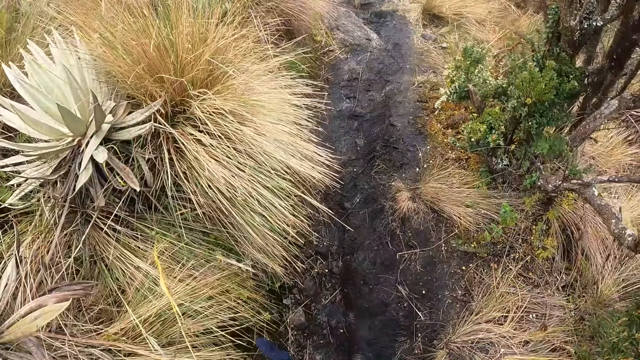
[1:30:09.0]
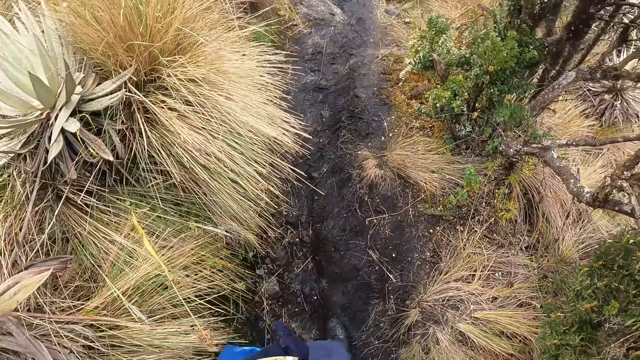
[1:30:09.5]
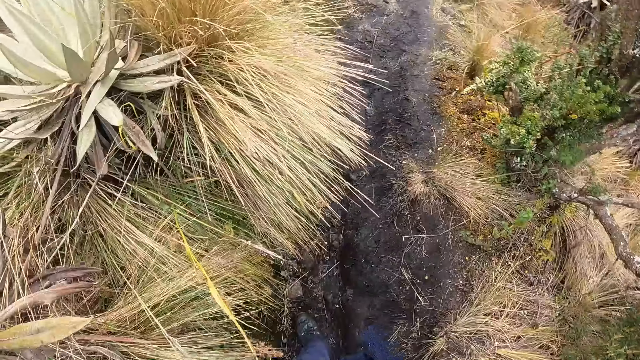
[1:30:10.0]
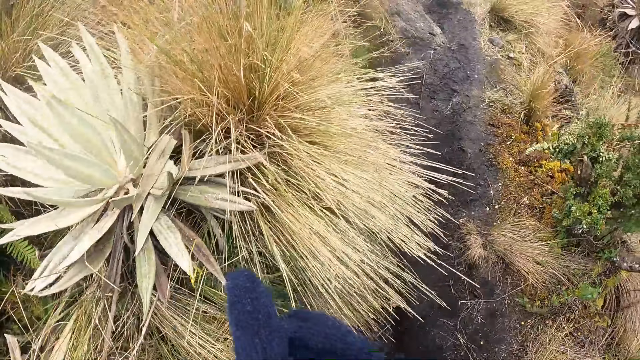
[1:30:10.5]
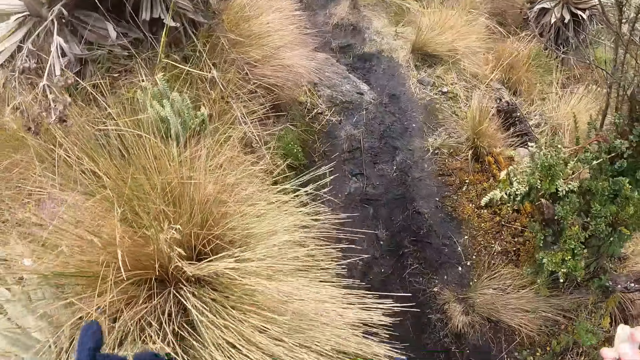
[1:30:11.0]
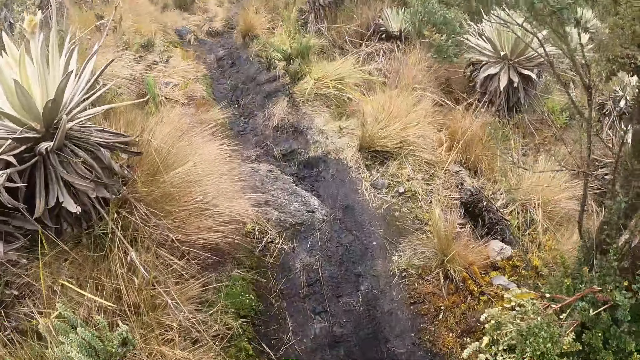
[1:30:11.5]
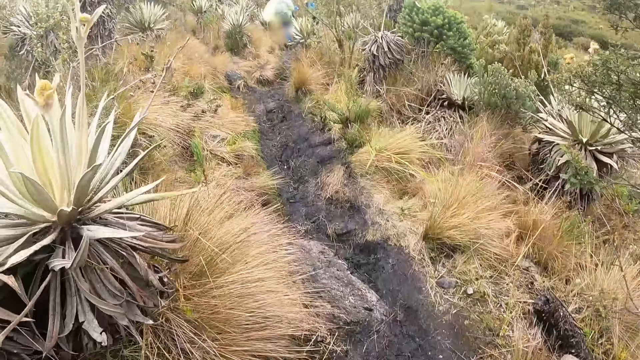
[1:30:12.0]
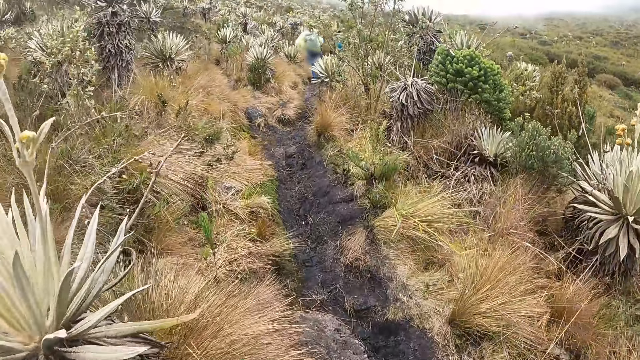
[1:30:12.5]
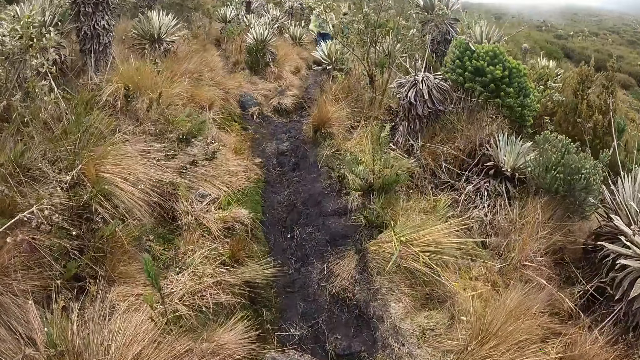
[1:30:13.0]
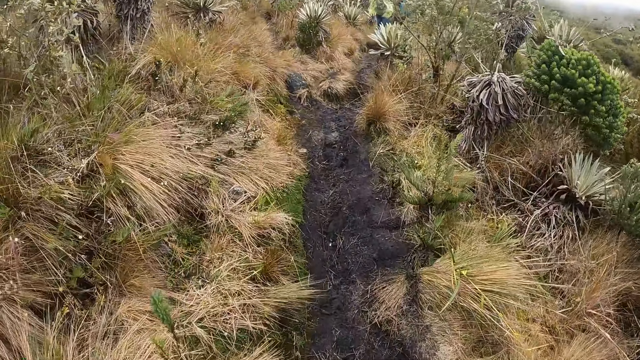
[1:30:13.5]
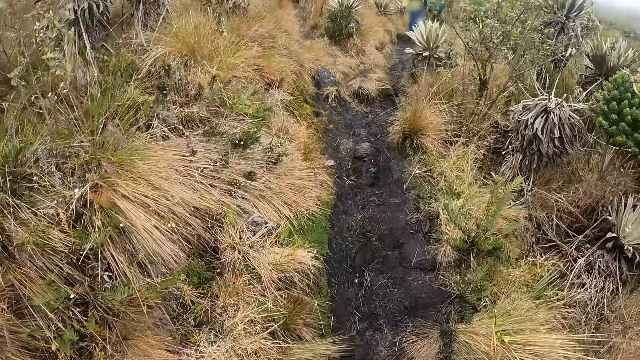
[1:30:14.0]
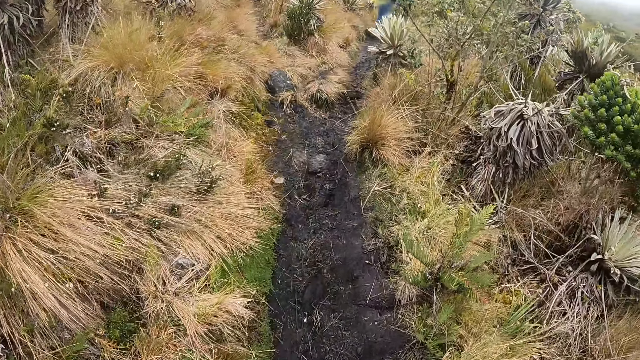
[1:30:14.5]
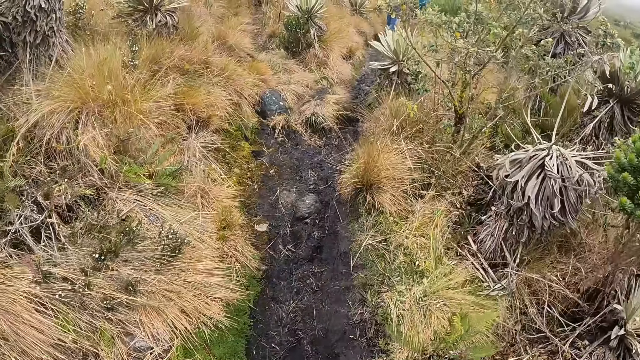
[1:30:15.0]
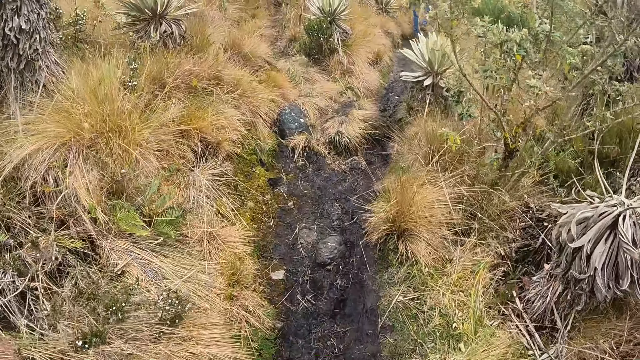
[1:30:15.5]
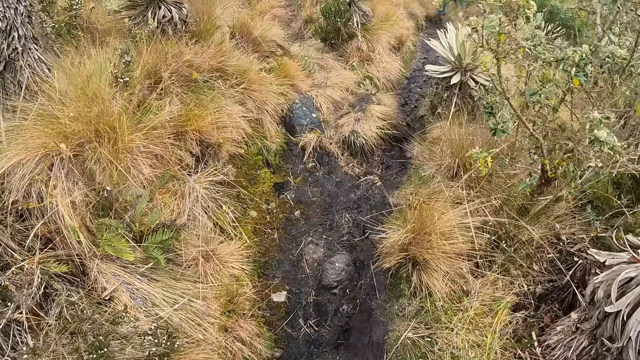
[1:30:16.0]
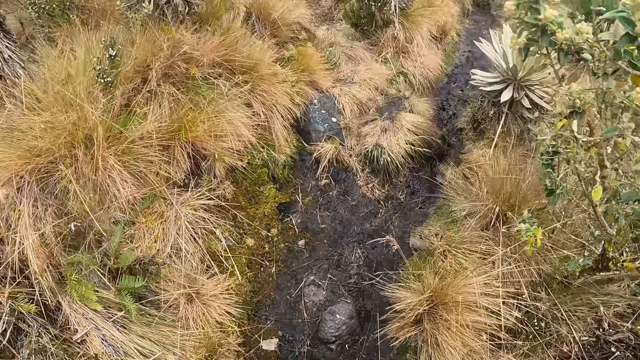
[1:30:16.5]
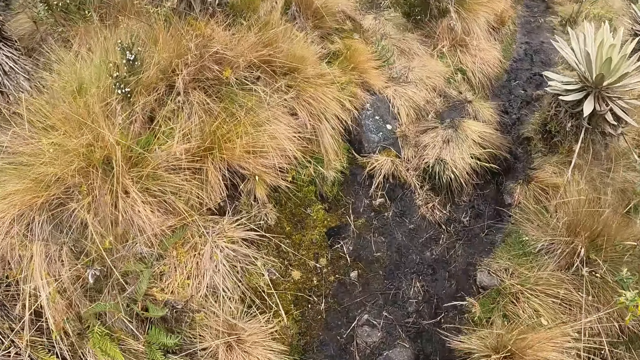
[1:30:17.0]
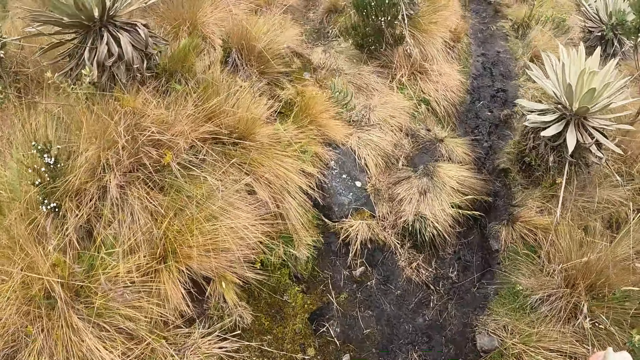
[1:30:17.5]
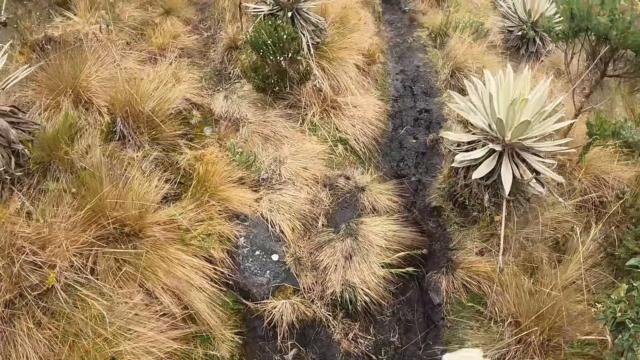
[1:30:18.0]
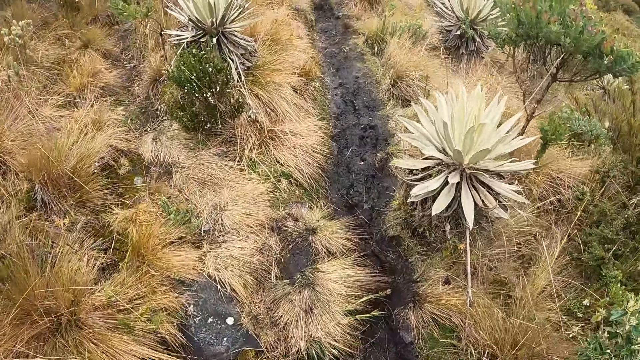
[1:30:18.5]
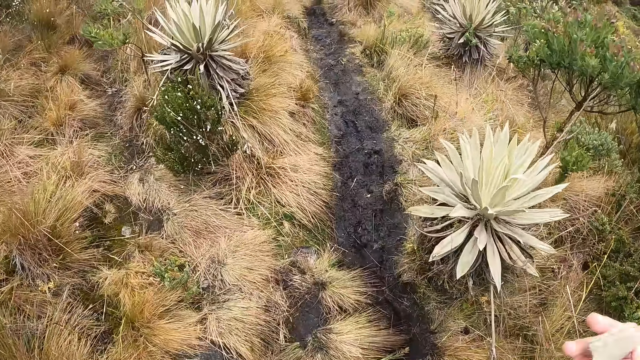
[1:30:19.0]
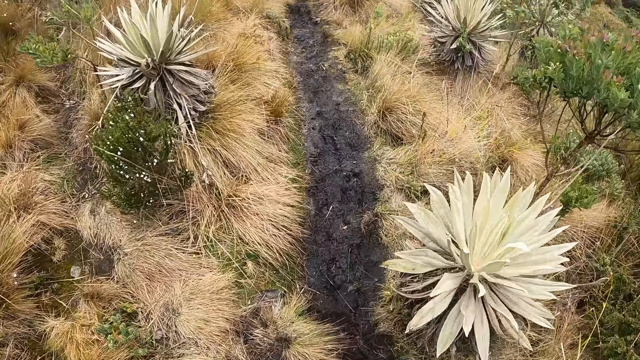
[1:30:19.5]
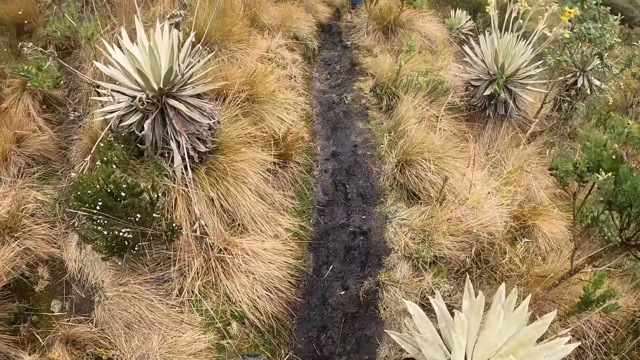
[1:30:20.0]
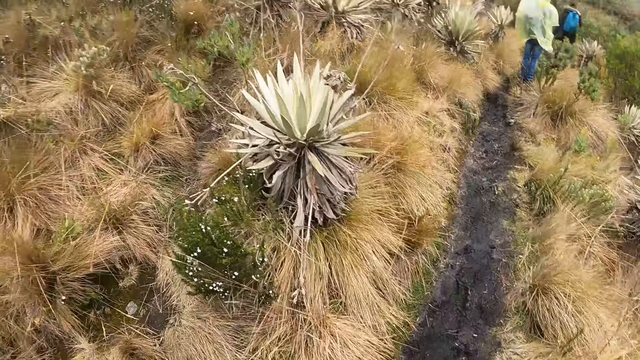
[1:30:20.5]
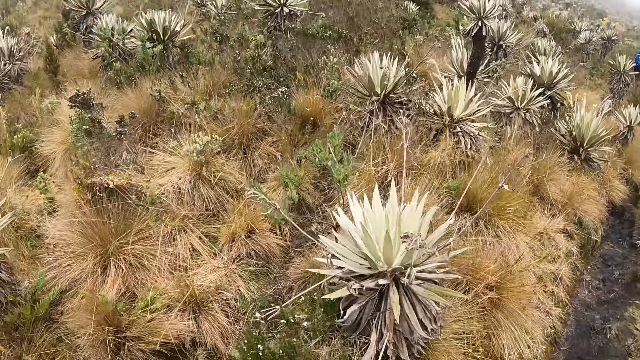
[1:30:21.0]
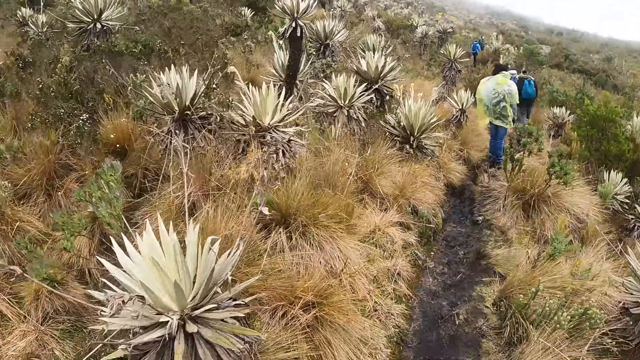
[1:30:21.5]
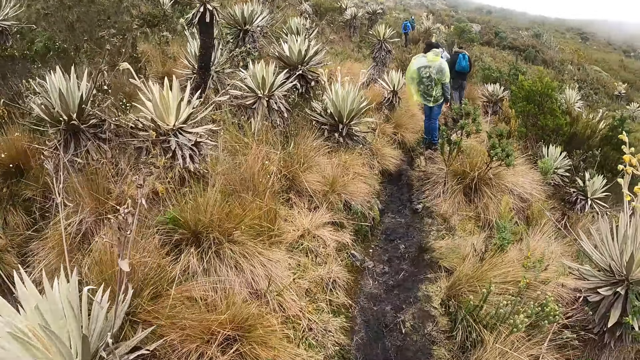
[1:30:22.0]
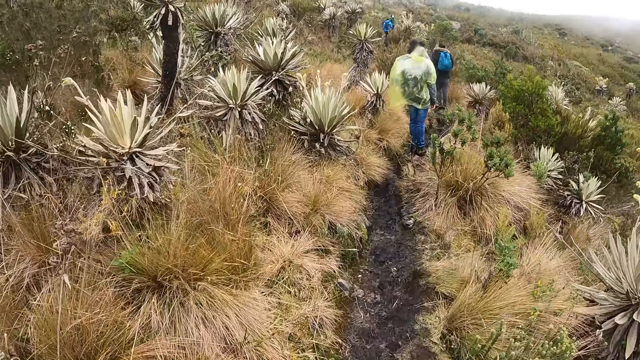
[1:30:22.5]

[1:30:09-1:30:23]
The camera wearer looks around. She touches her face with her right hand.

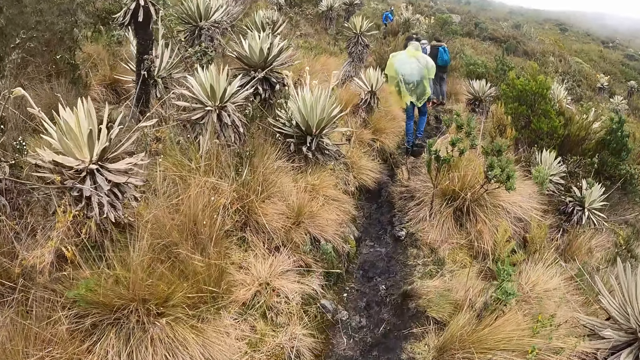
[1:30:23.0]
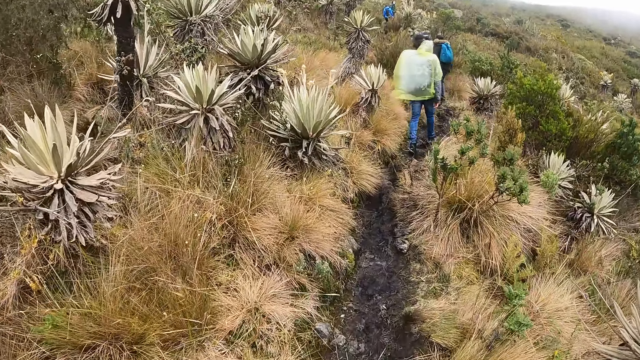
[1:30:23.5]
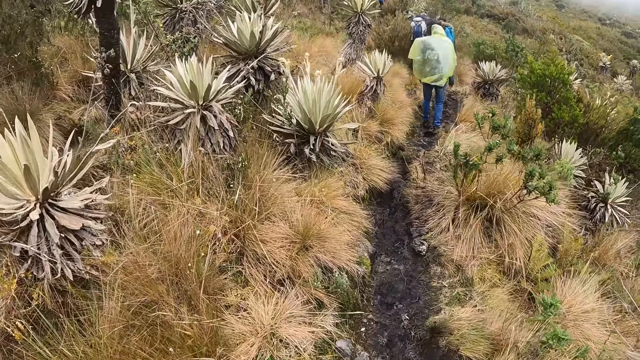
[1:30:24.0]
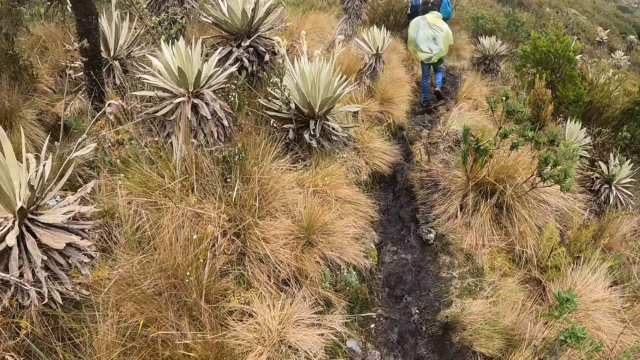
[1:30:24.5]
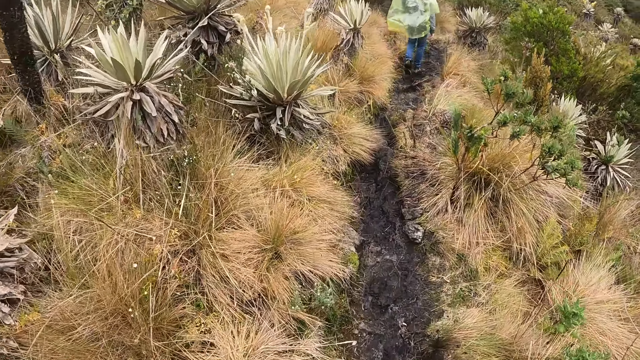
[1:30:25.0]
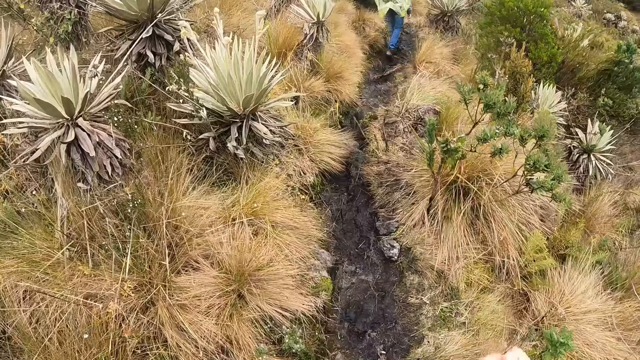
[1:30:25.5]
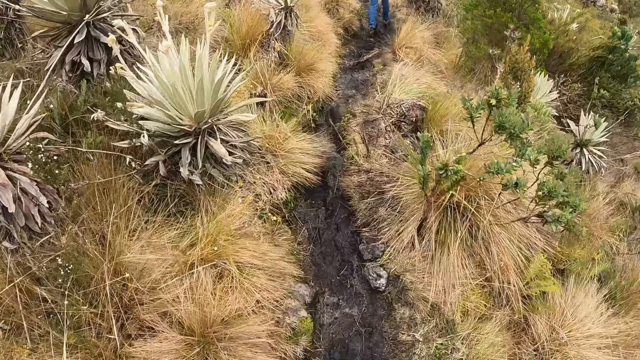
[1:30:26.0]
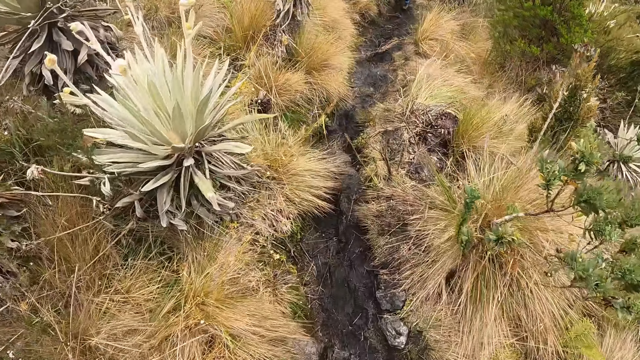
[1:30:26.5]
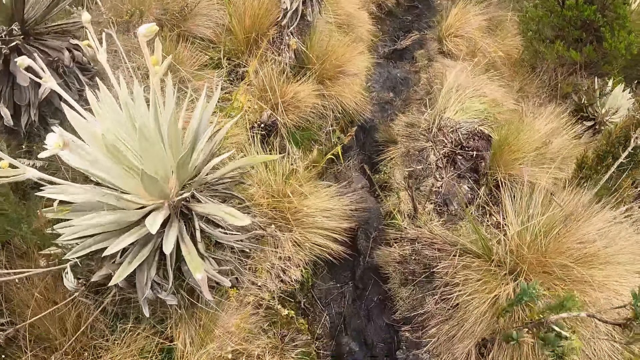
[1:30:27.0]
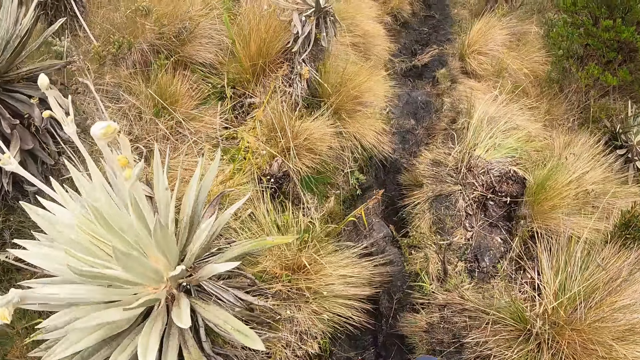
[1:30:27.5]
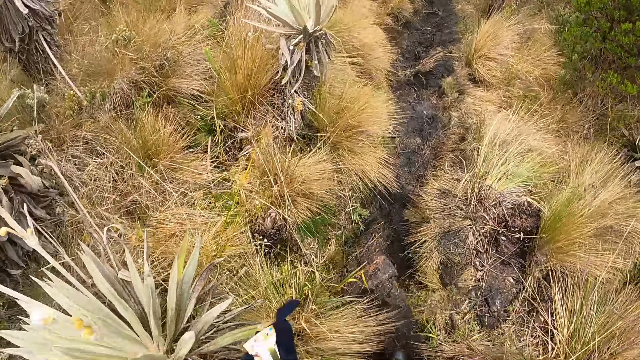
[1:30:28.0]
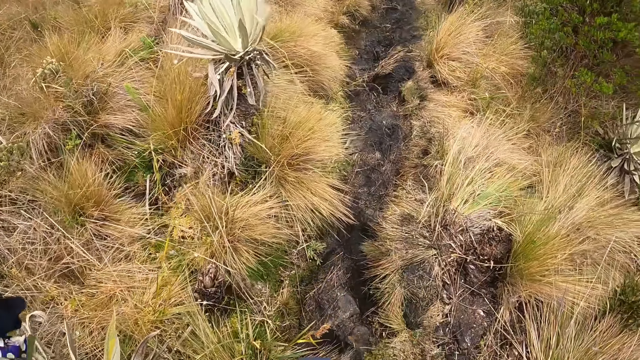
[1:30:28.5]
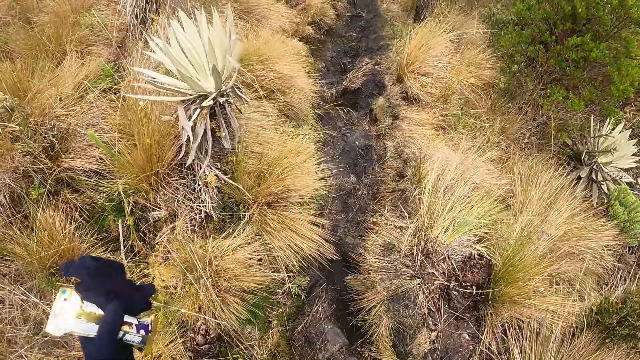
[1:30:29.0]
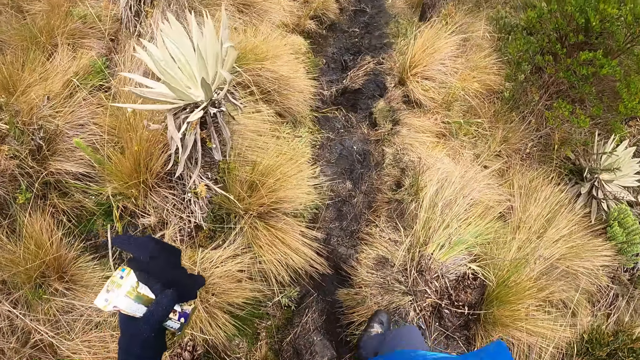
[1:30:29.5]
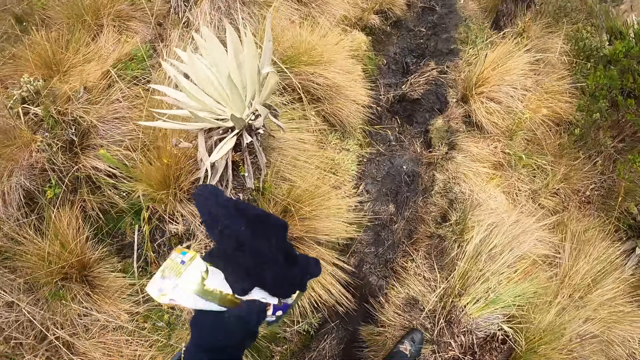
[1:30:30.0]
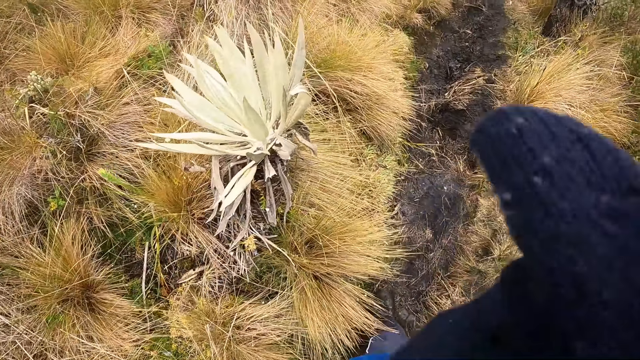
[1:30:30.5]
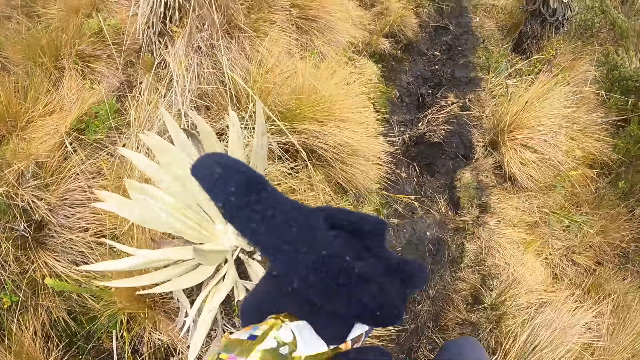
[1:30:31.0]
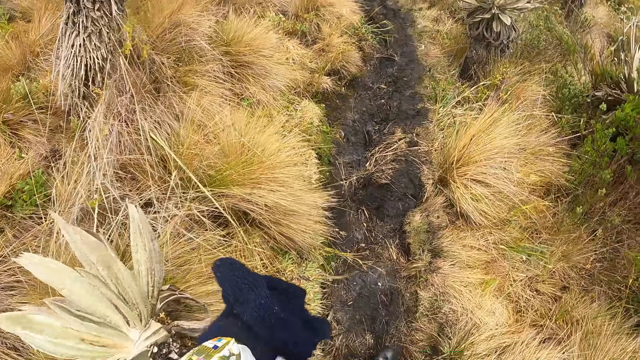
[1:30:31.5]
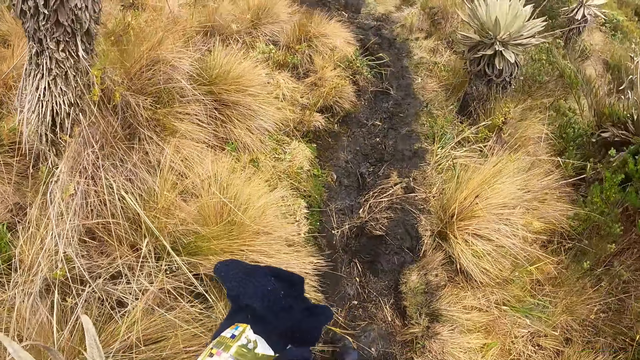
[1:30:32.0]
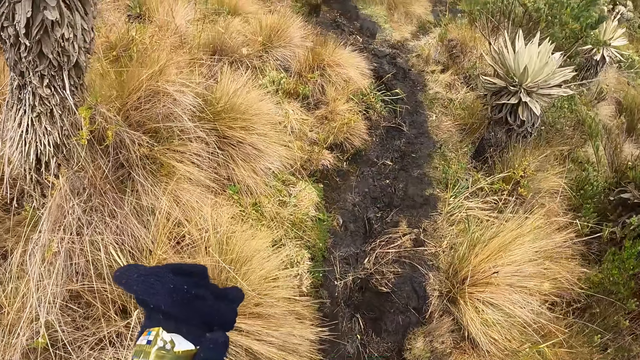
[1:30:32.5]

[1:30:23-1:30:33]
The camera wearer touches her face with her left hand. She walks.
